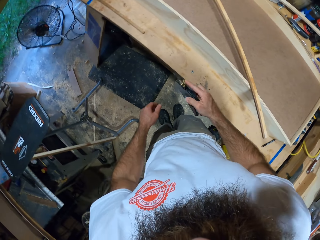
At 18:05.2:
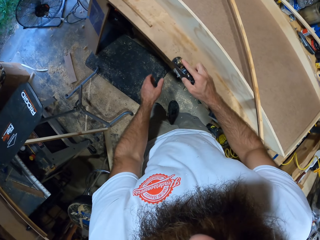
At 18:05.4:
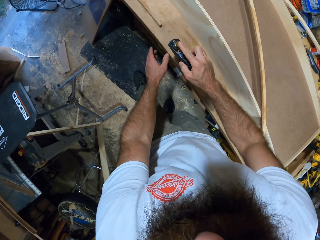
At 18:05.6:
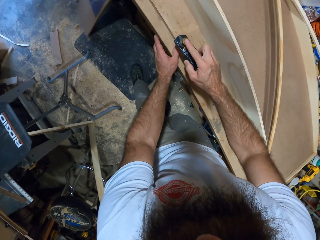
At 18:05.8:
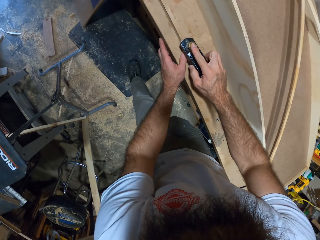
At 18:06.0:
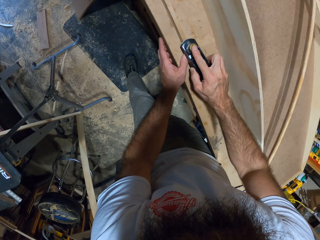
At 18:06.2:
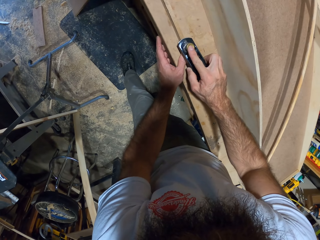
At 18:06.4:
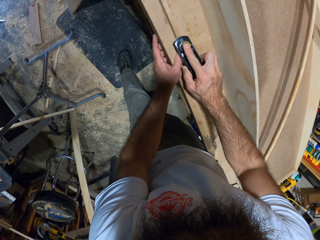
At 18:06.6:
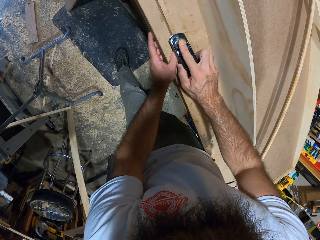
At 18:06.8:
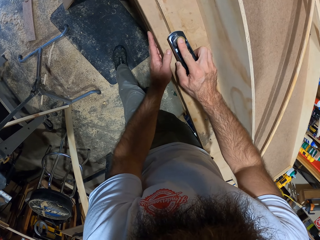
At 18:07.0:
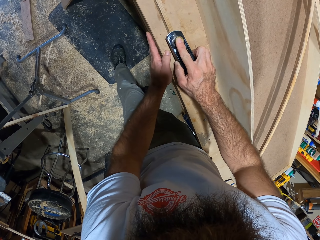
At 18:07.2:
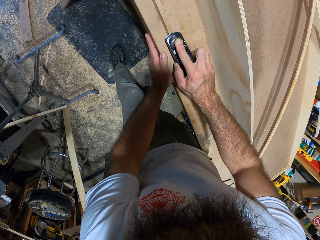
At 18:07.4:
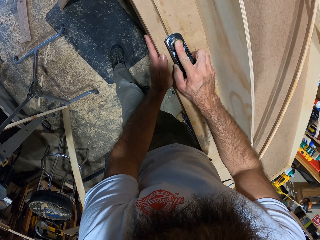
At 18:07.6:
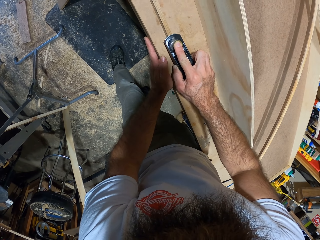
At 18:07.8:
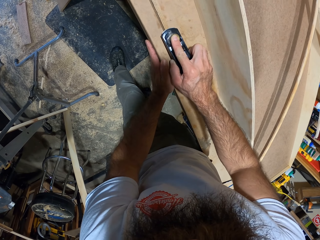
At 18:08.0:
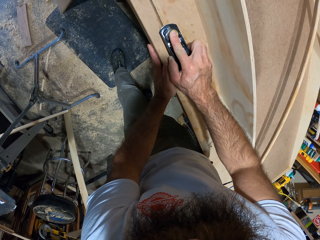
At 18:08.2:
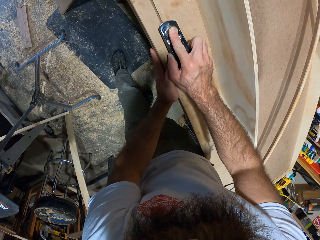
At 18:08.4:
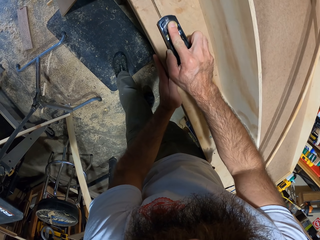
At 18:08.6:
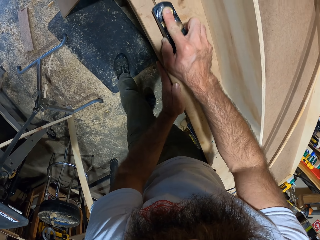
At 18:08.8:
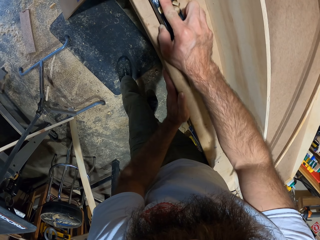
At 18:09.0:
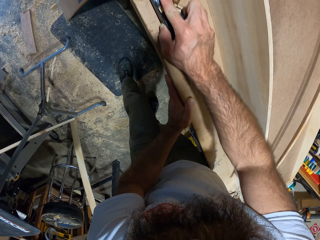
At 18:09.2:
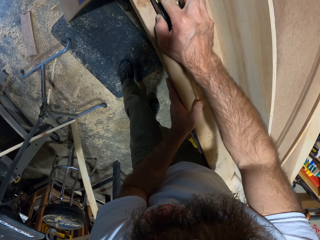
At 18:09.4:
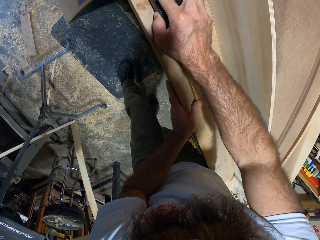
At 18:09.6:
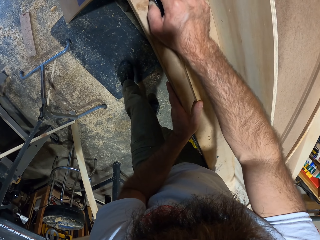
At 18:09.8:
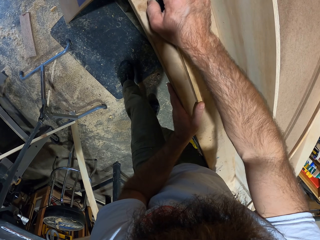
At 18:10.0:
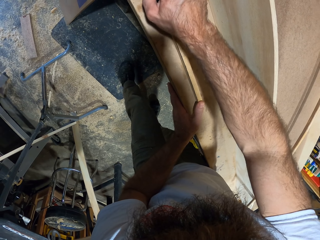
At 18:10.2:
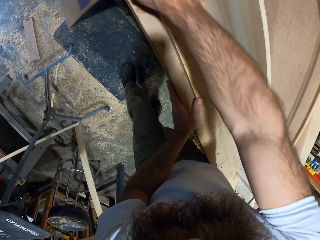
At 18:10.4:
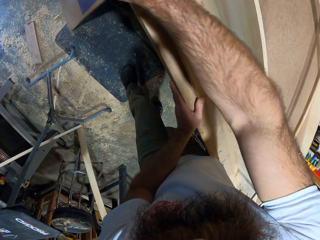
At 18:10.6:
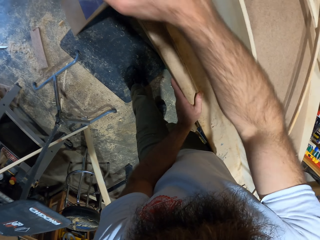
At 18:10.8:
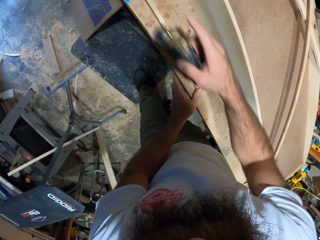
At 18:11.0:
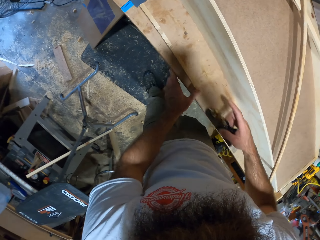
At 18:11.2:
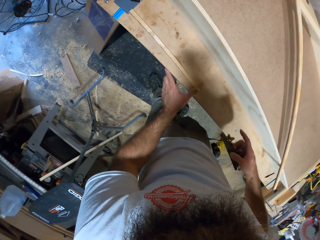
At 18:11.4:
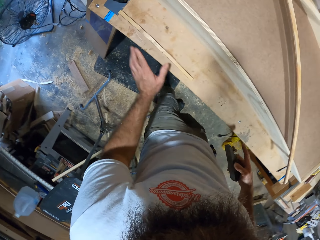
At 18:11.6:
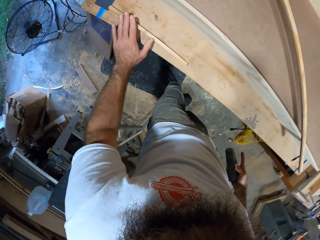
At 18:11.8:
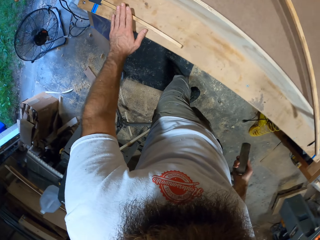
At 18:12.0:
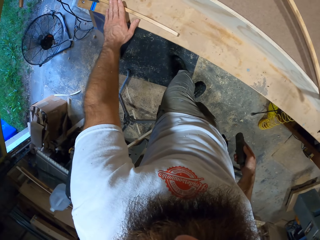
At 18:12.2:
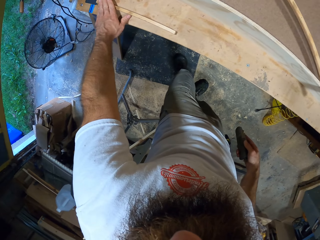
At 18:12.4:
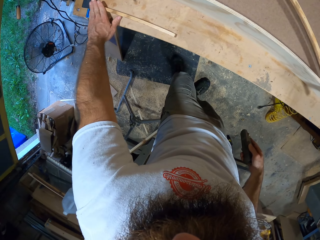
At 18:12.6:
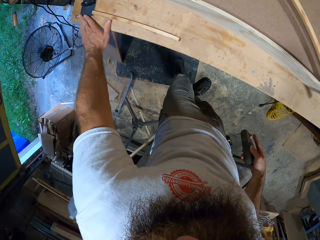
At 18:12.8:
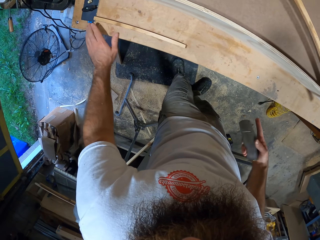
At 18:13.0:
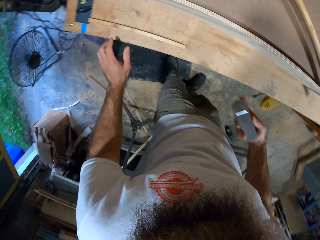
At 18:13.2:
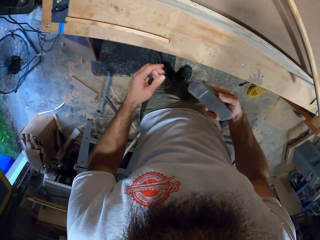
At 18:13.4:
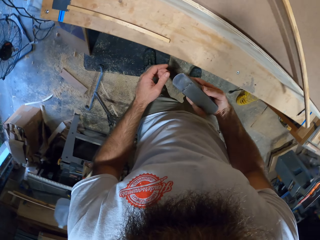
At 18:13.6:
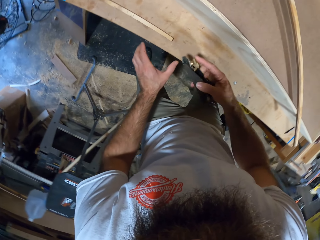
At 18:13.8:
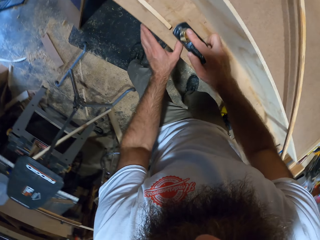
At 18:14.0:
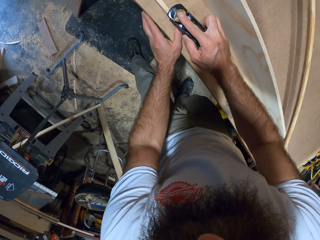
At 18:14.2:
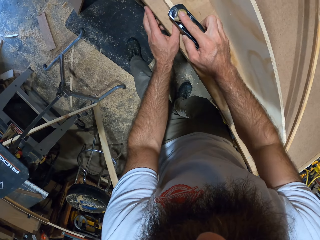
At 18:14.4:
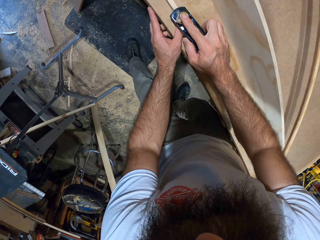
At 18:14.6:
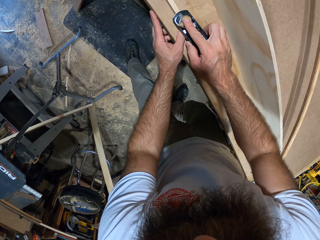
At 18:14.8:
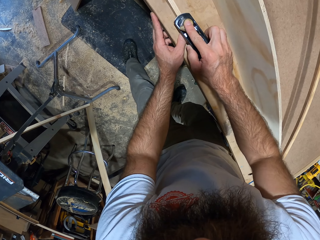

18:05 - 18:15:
The camera wearer smoothens the stick on the table with the hand planer in his right hand.

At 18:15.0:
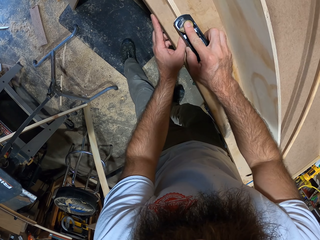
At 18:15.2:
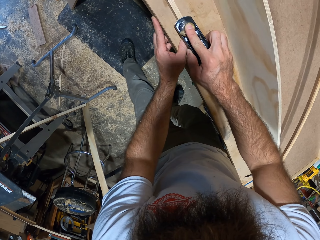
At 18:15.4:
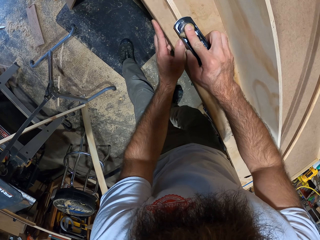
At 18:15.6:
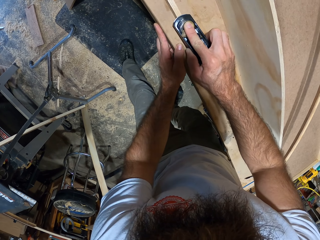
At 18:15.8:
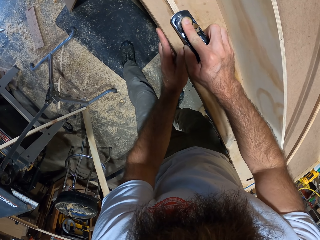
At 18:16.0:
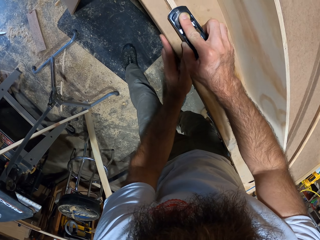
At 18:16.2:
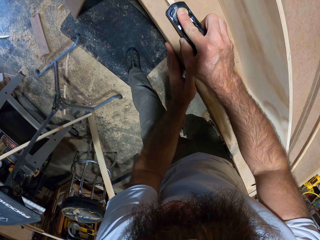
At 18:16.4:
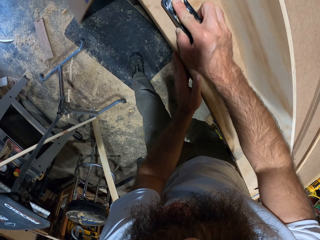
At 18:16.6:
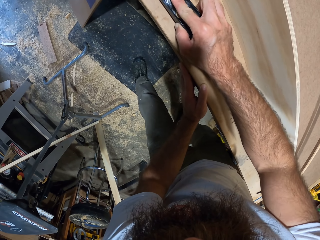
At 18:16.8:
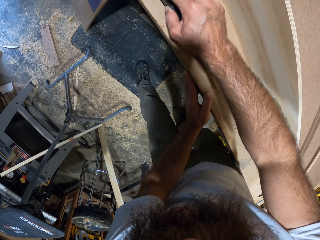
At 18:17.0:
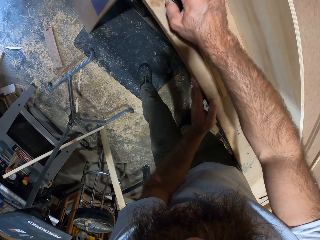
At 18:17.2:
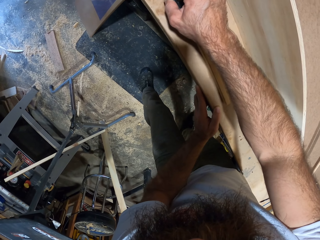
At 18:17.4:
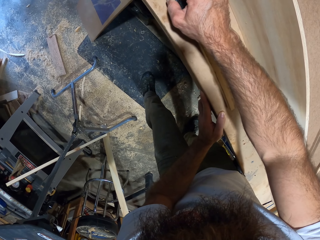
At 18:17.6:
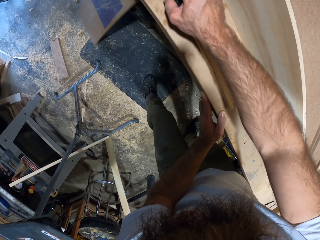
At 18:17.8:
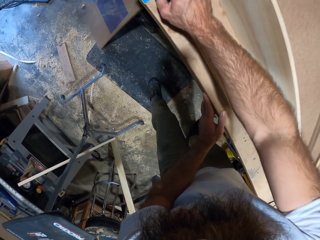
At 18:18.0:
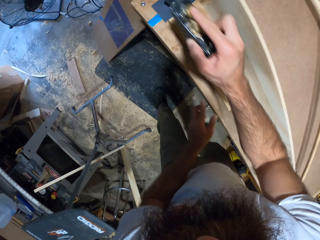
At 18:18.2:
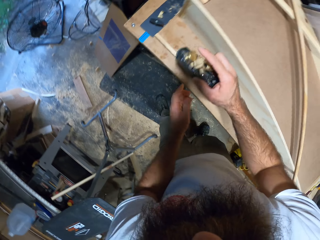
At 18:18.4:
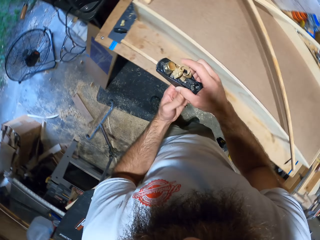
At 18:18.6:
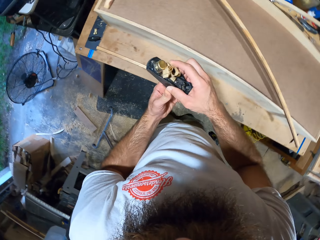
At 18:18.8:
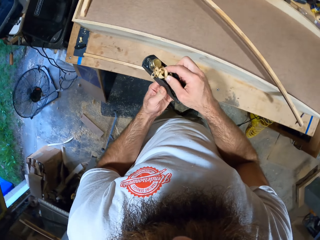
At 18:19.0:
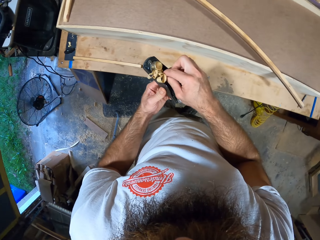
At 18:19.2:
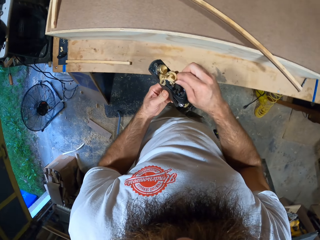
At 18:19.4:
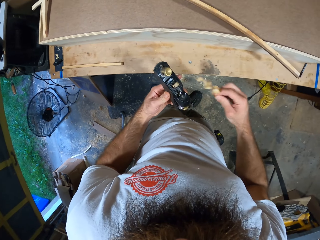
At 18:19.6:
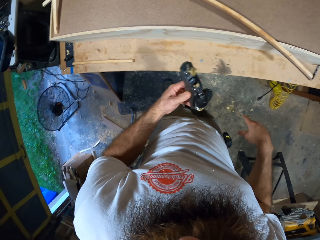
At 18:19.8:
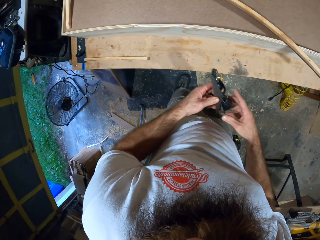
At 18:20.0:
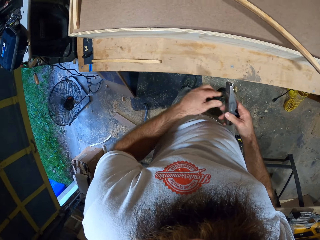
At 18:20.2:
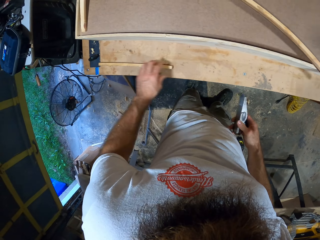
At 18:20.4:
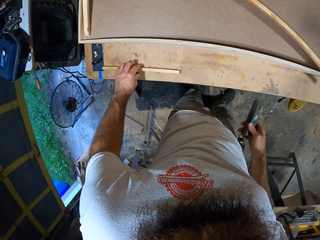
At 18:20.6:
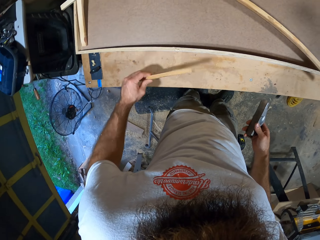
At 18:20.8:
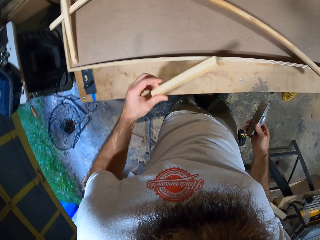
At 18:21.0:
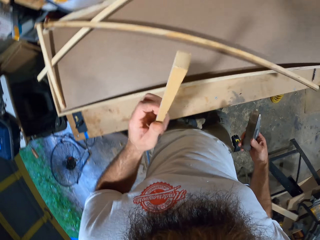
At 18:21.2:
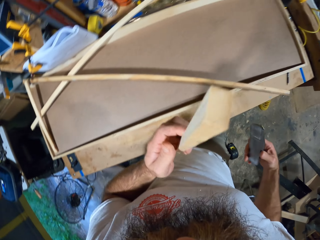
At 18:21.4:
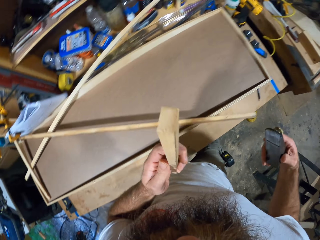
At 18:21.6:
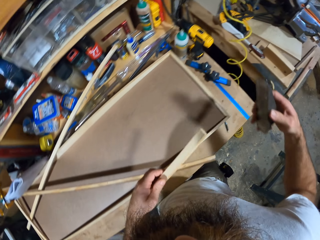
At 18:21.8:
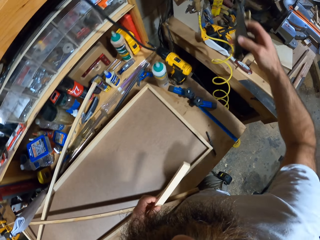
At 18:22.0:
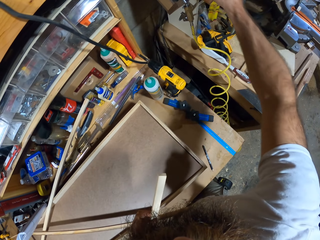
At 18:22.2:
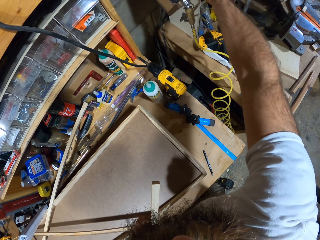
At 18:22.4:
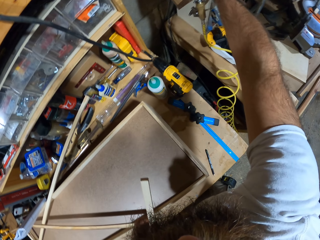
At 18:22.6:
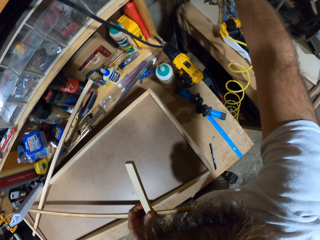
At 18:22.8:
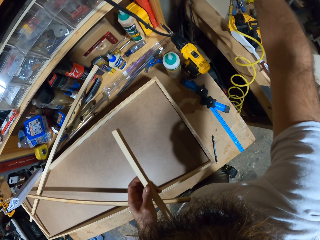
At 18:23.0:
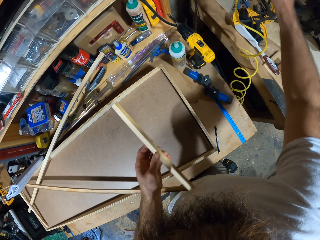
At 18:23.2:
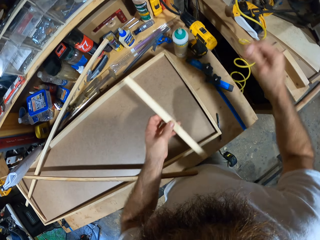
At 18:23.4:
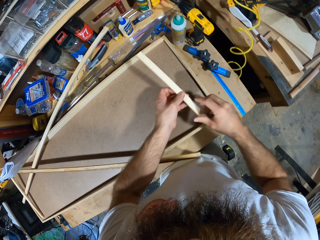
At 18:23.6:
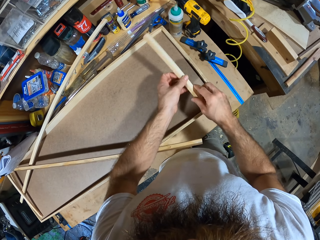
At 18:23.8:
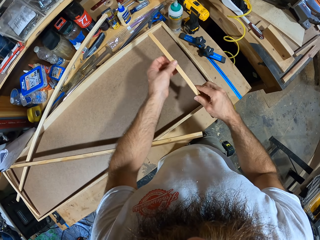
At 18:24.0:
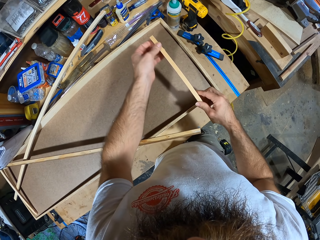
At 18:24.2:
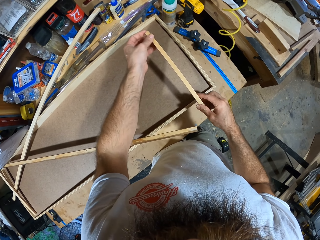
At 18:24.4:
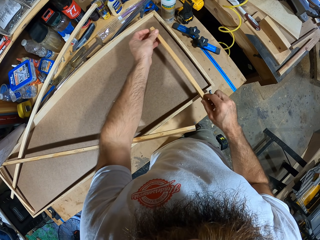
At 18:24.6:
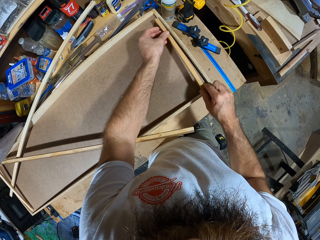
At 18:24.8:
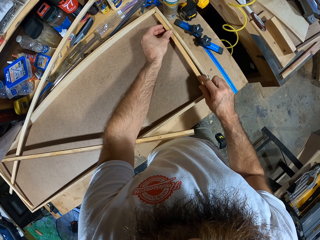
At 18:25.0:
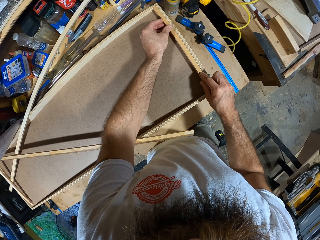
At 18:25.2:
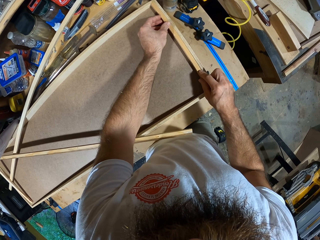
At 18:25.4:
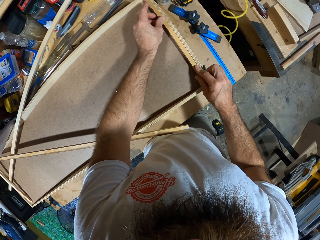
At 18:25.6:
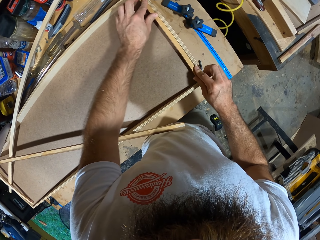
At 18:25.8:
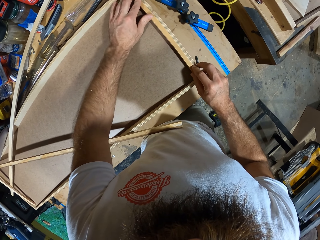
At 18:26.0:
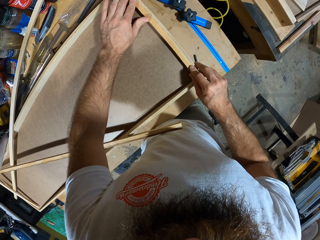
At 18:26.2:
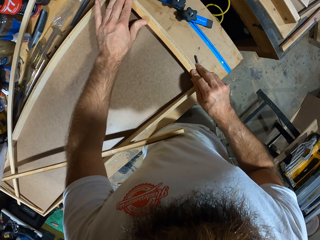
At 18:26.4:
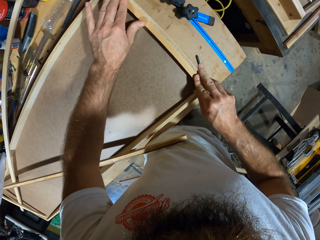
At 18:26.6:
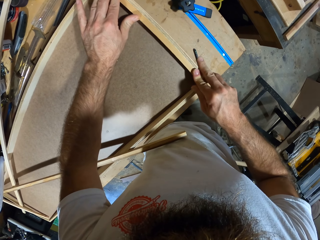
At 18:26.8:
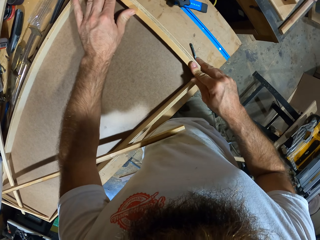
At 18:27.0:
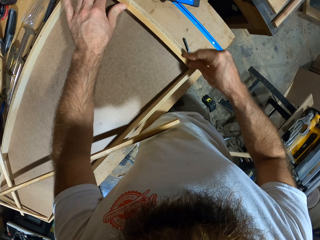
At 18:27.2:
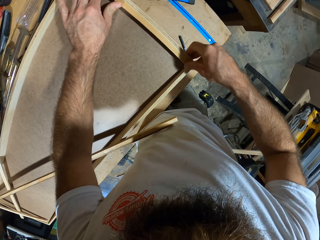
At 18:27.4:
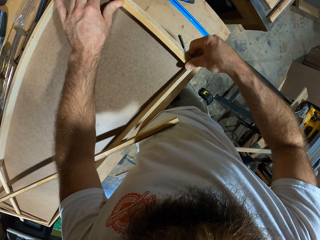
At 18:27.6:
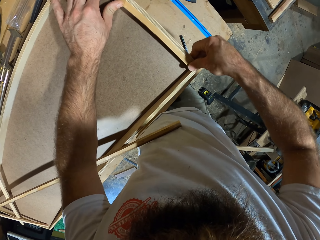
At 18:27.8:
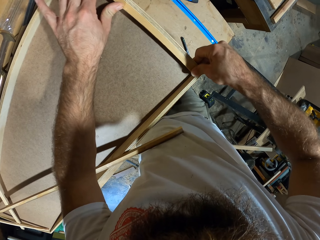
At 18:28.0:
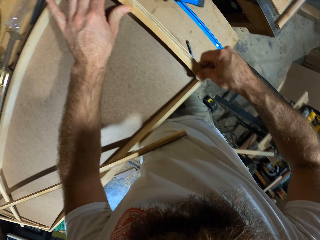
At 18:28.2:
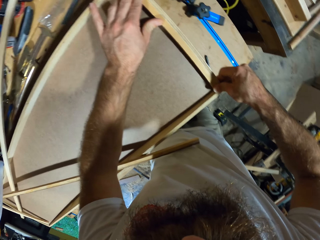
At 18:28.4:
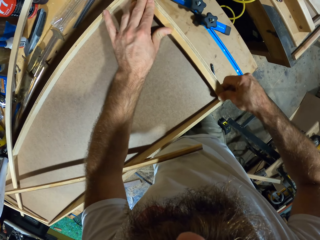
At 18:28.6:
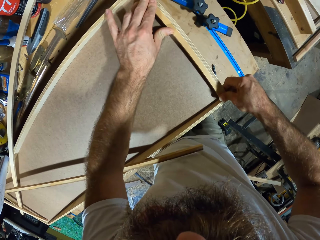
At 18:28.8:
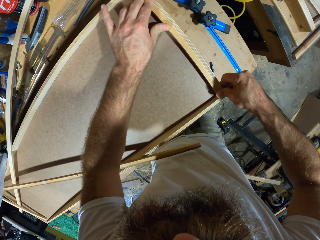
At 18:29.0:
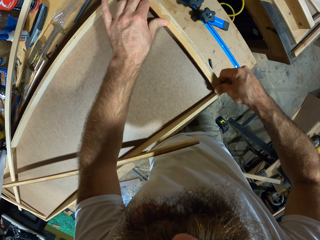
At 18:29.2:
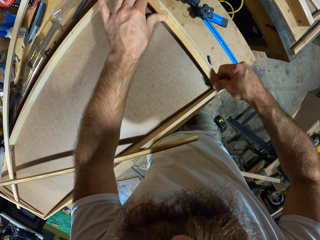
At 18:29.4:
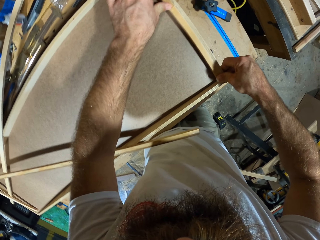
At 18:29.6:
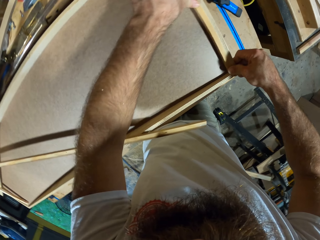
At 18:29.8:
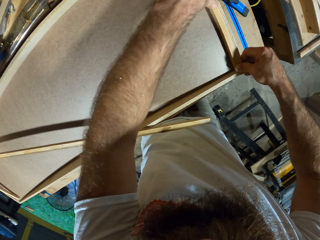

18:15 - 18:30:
The camera wearer smoothens the wood with a planer. He passes the block plane from his right hand to his left hand. He removes a wood chip from the block plane with his right hand. He drops the wood chip on the floor with his right hand. He shifts the planer to the right hand. He picks the wooden stick from the workbench with his left hand. He checks the wood. He drops the block plane in the tool rack with his right hand. He fits the wooden stick into a wooden board on the workbench with his hands.
